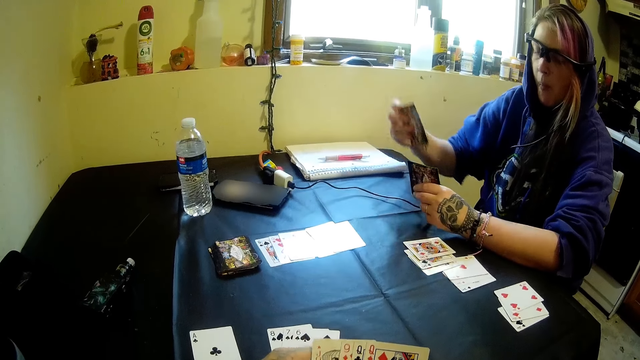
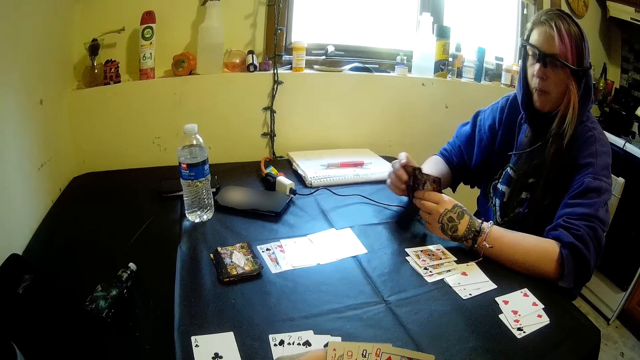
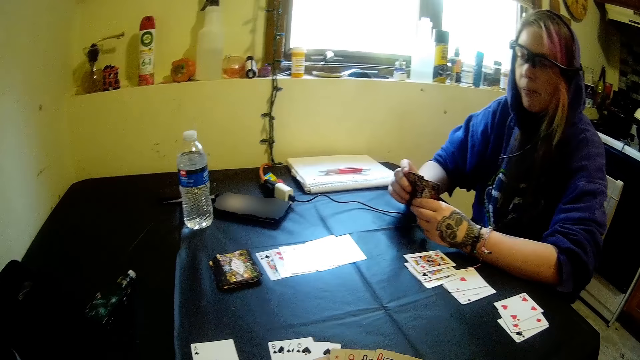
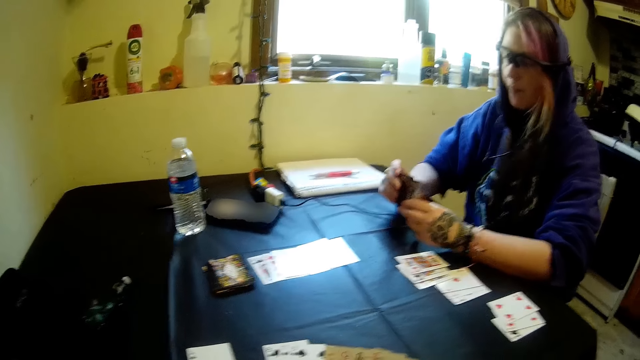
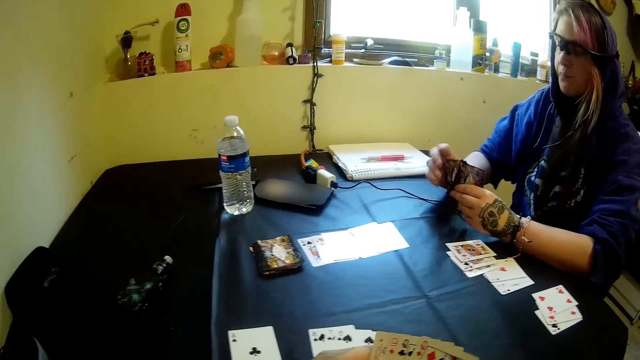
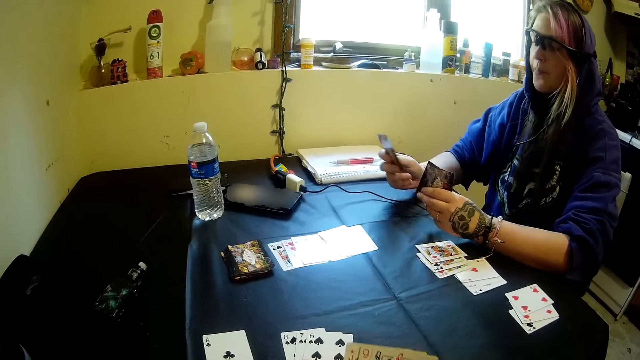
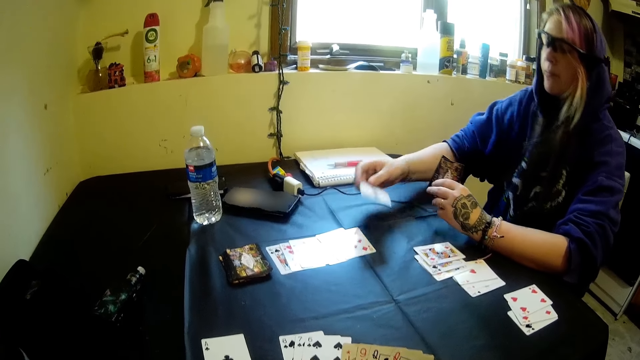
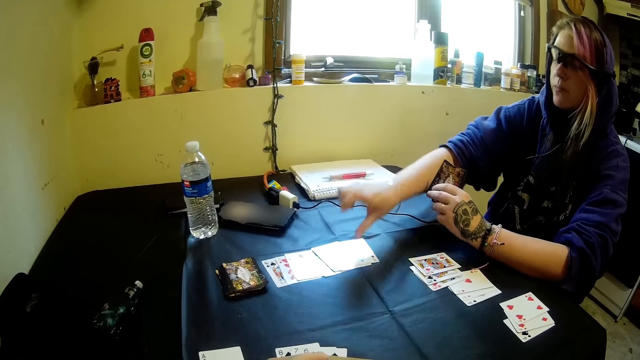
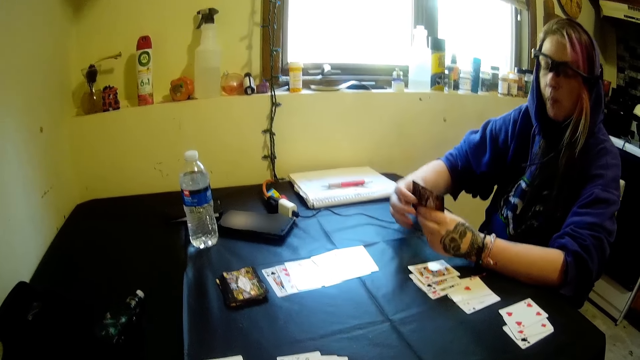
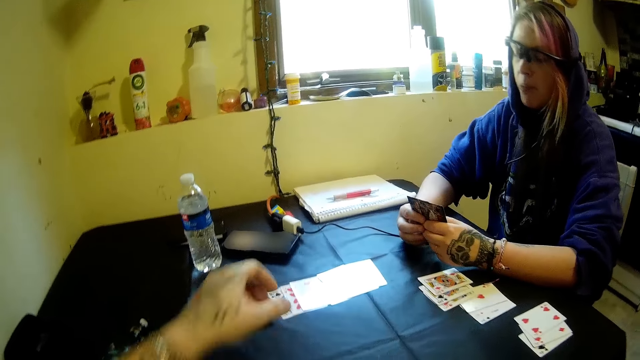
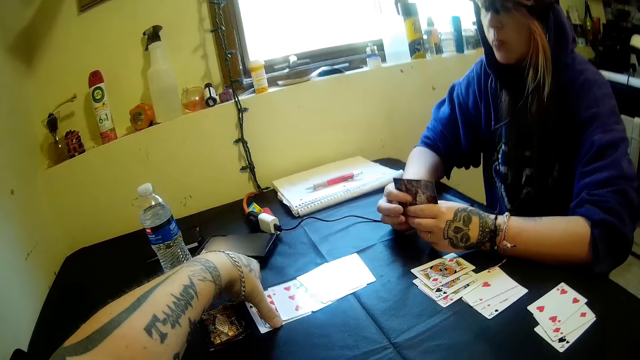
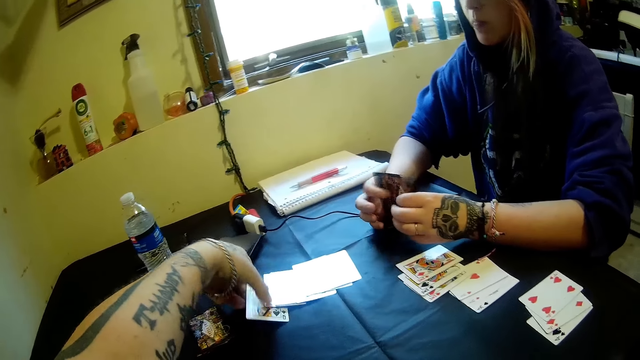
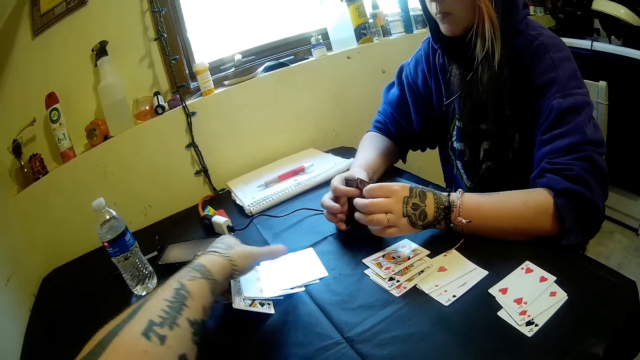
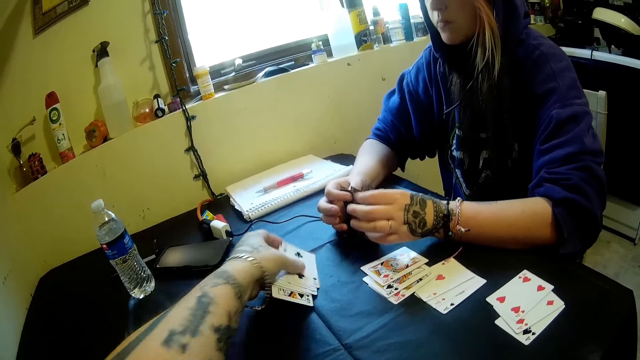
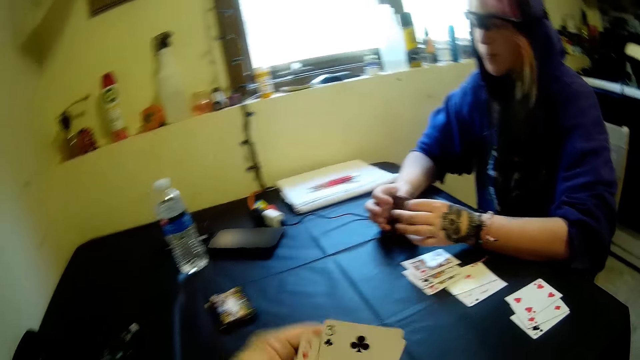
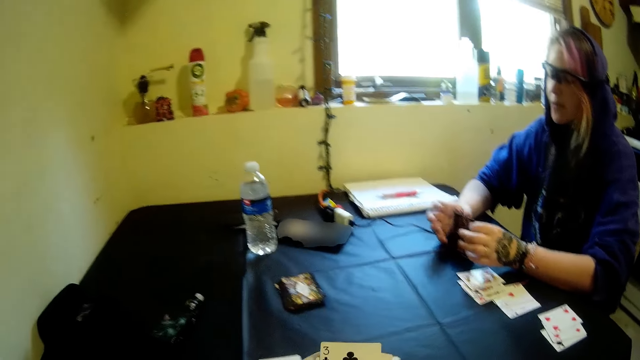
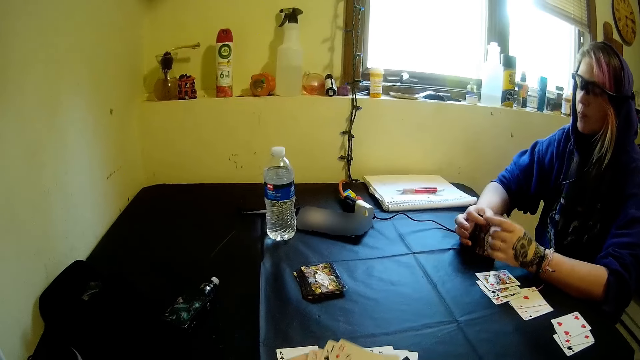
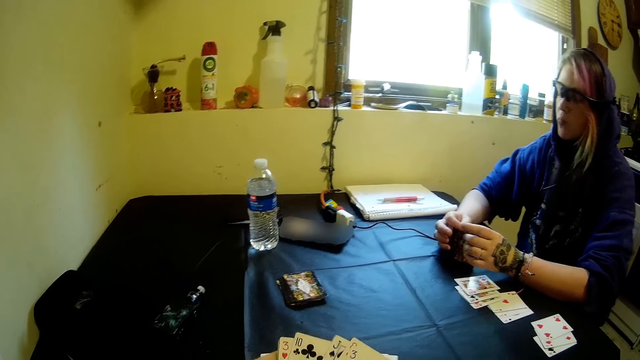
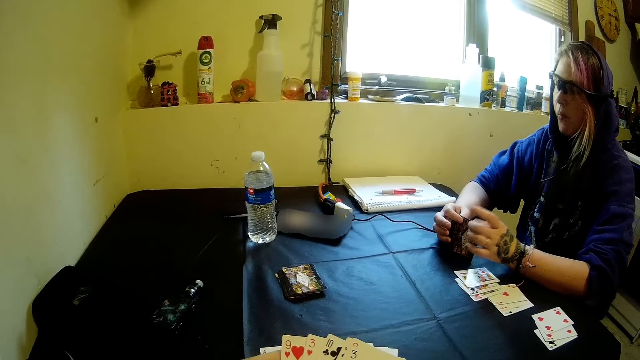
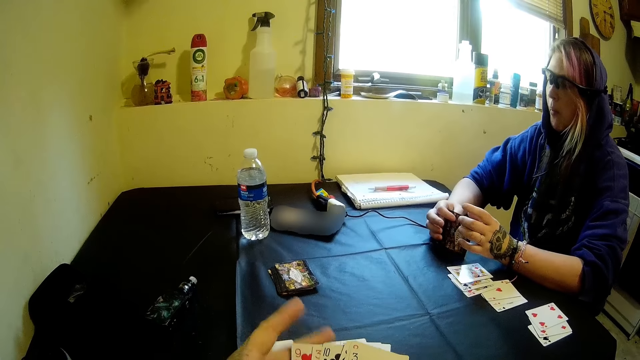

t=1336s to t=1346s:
The woman drops a card on the table with her right hand. The camera wearer picks cards from the table with his left hand.

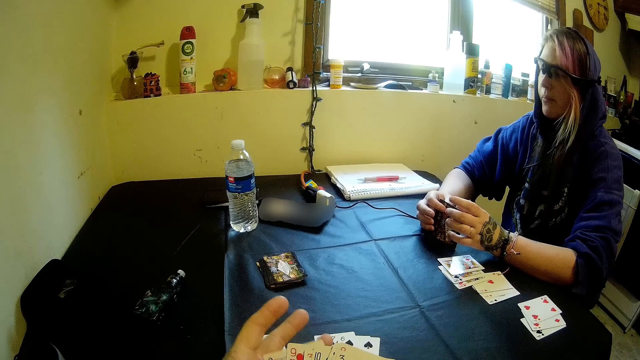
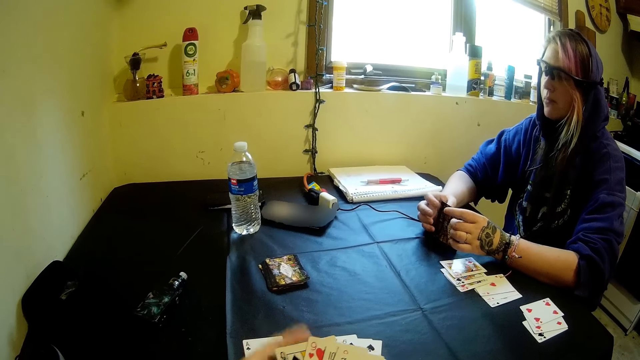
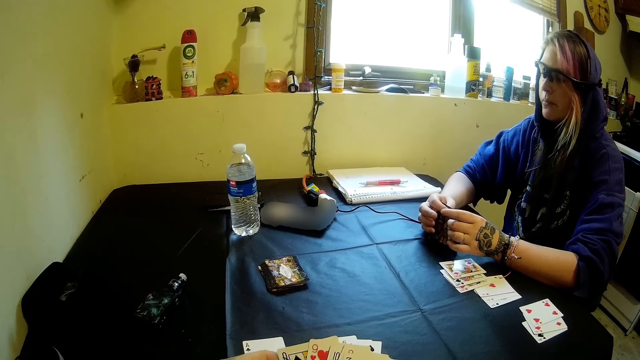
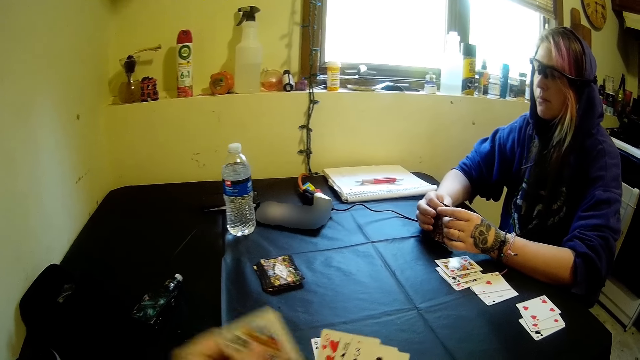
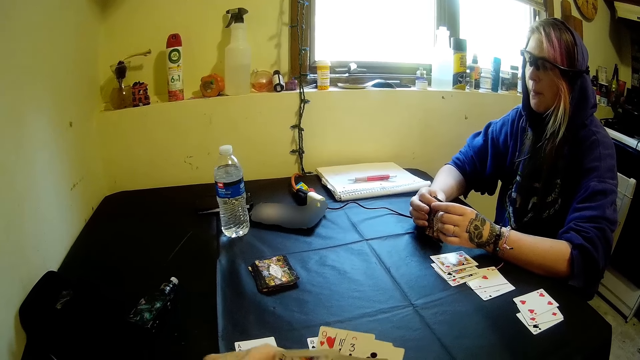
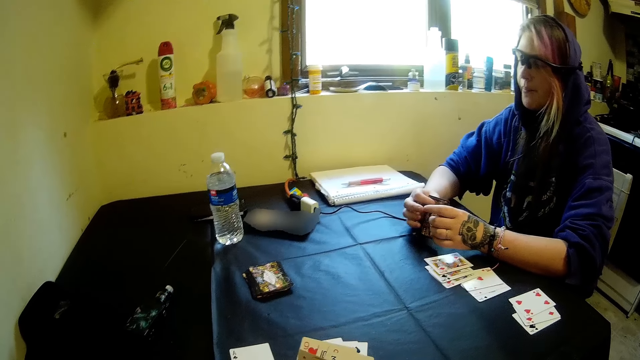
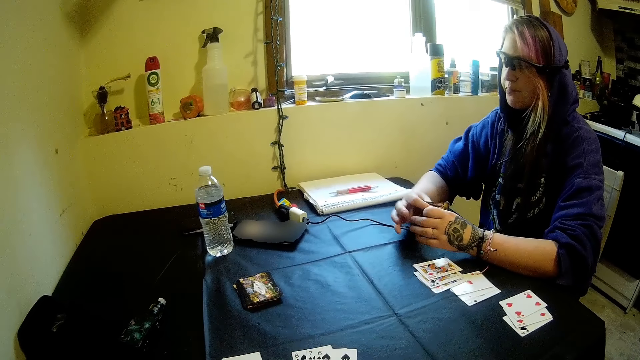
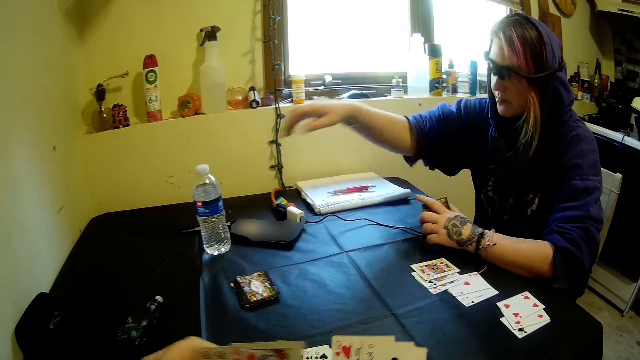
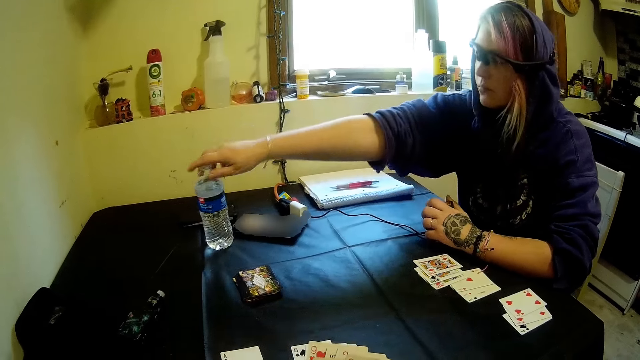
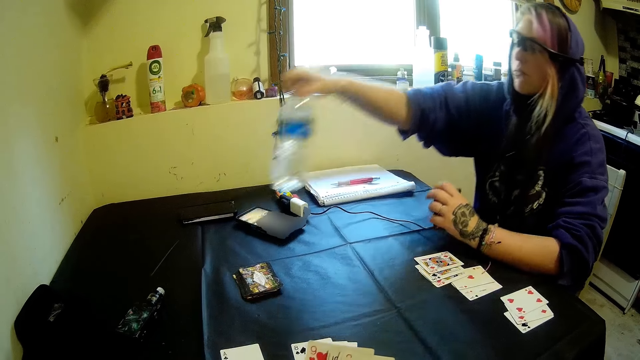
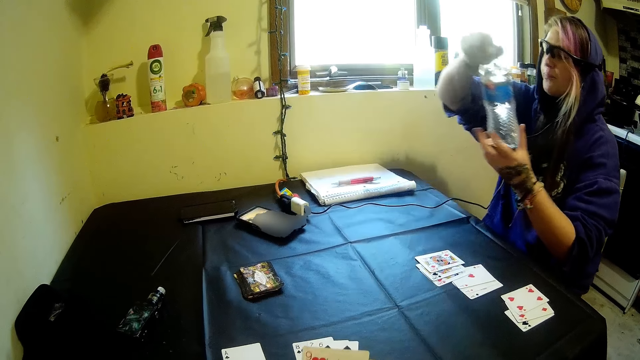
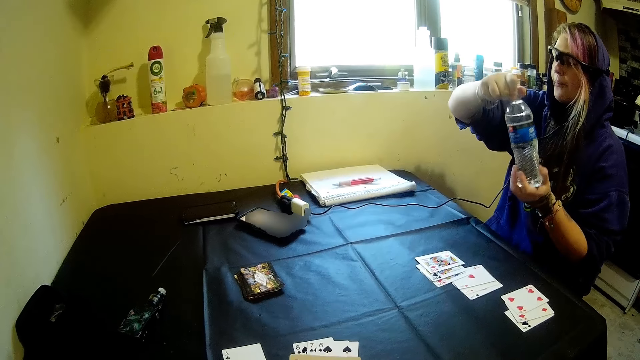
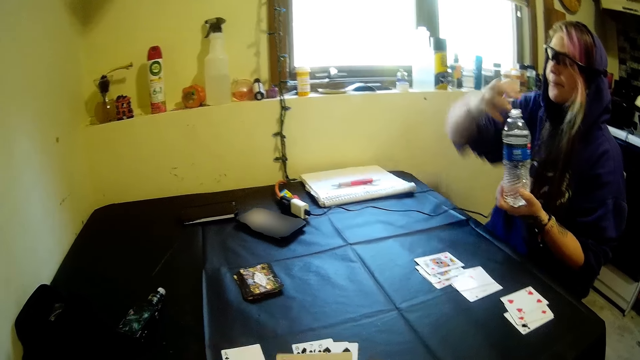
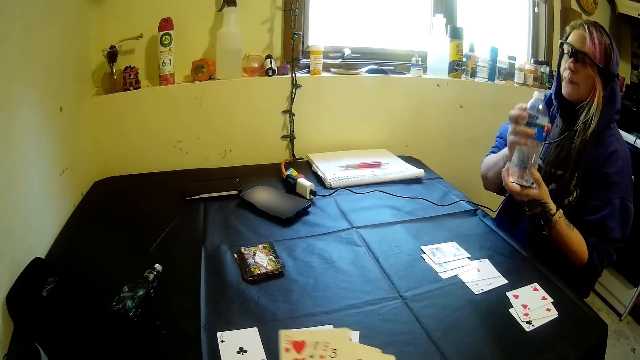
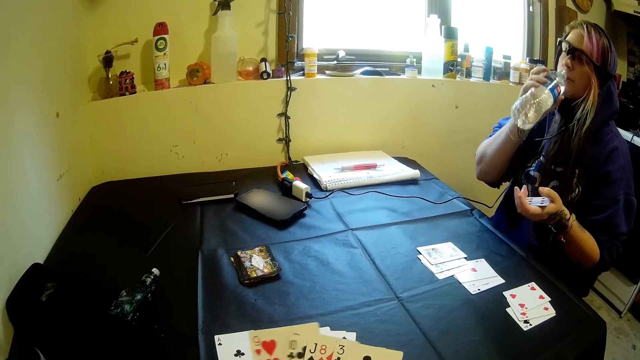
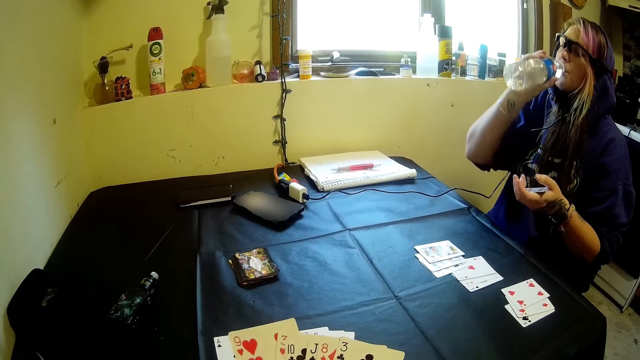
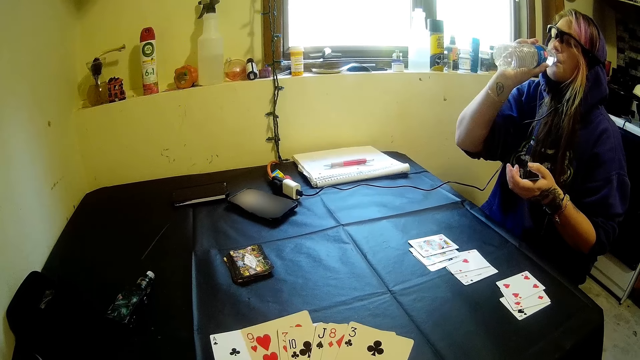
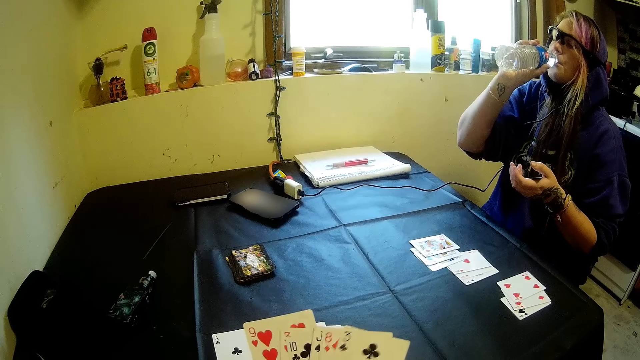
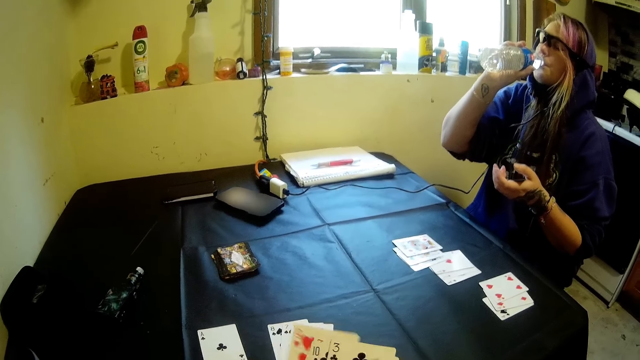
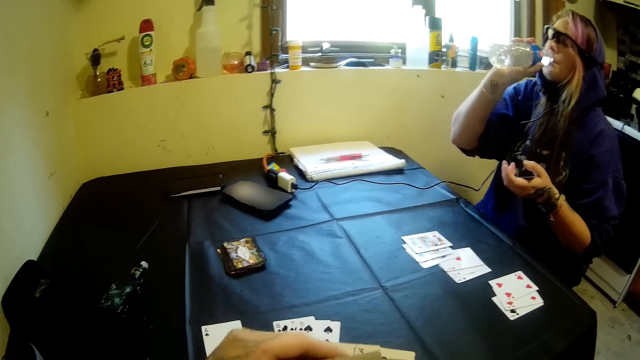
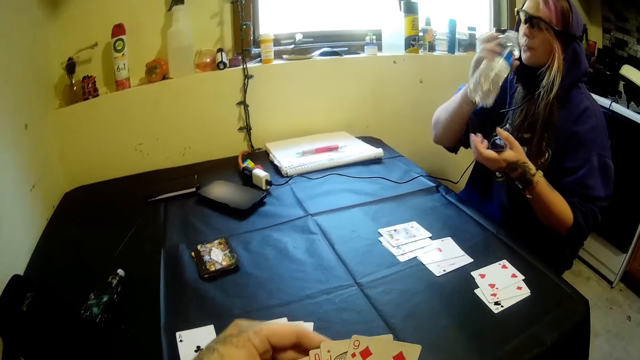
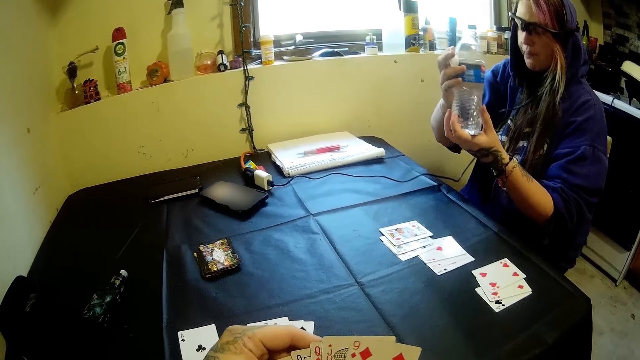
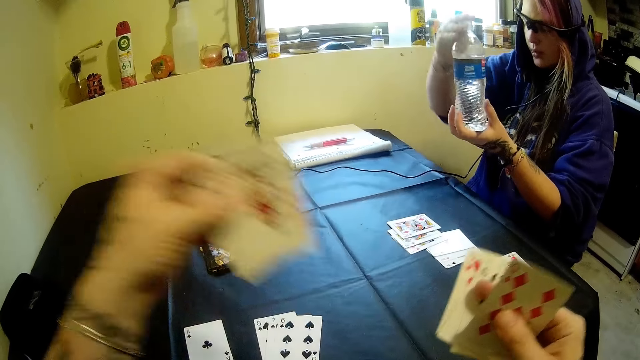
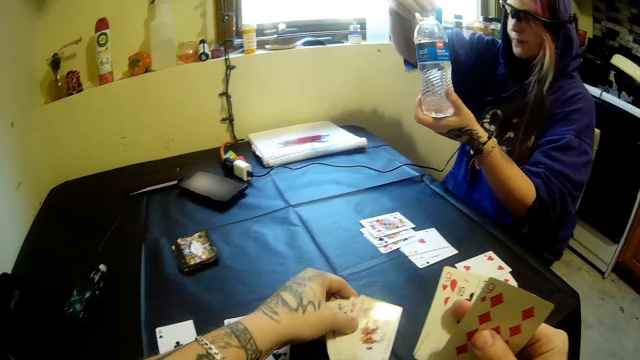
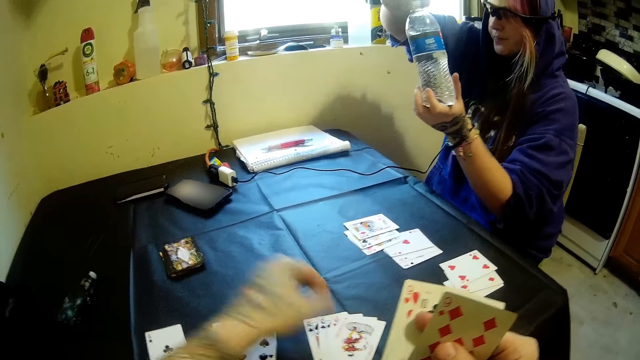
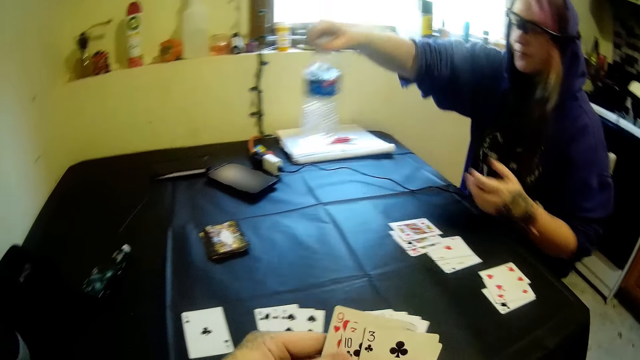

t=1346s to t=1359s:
The camera wearer arranges his cards. The woman picks a water bottle from the table with her right hand. She opens the water bottle cover with her right hand and drinks from the water bottle. The camera wearer drops cards on the table on his side with his left hand. The woman closes the water bottle cover with her right hand.
